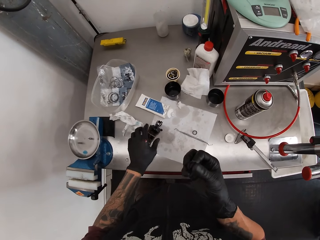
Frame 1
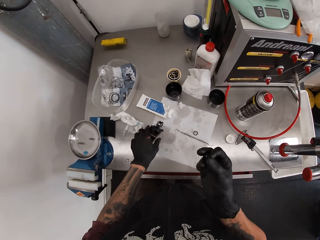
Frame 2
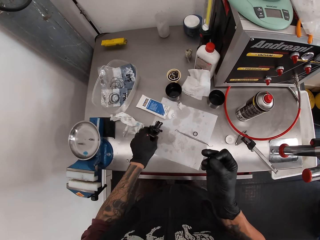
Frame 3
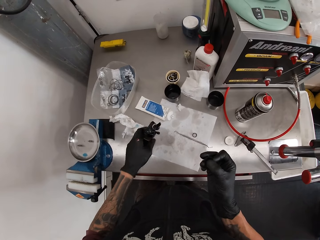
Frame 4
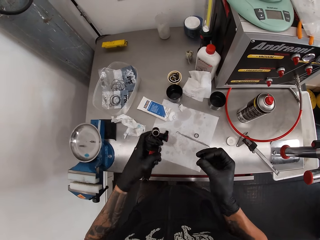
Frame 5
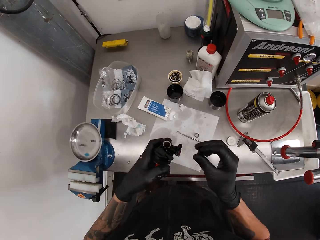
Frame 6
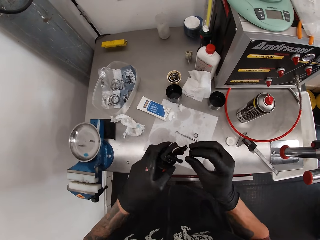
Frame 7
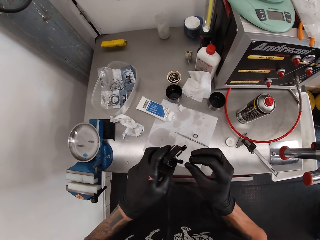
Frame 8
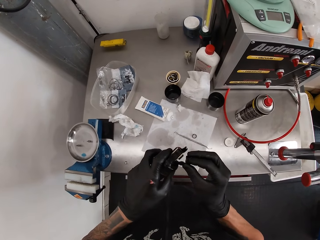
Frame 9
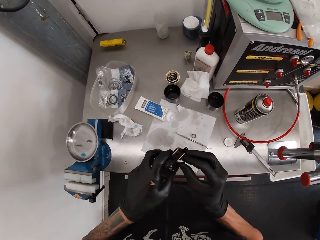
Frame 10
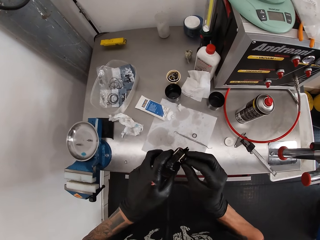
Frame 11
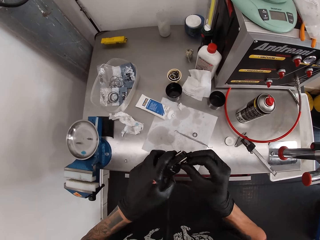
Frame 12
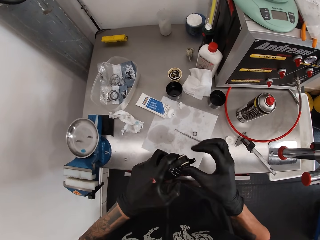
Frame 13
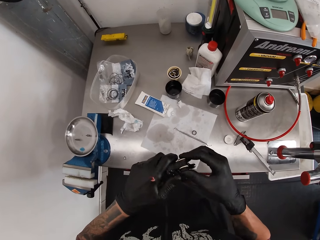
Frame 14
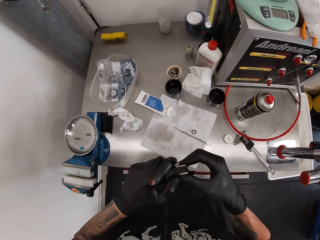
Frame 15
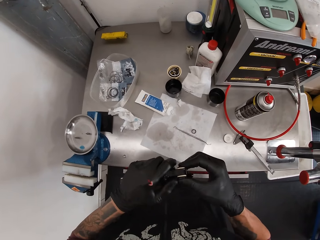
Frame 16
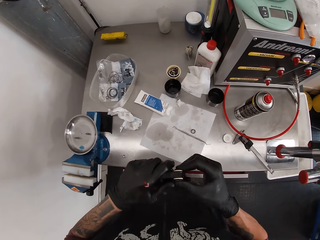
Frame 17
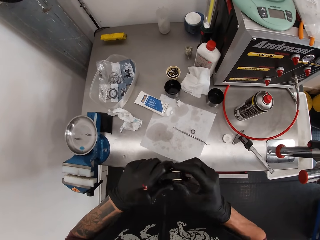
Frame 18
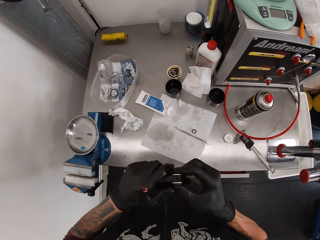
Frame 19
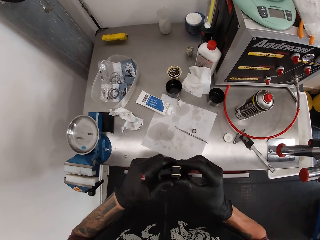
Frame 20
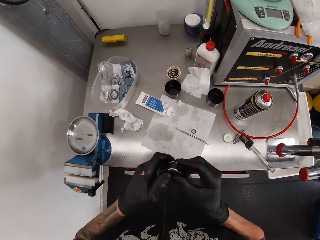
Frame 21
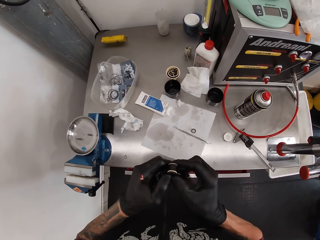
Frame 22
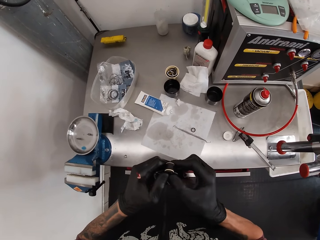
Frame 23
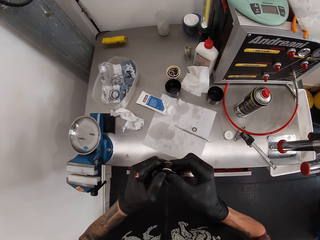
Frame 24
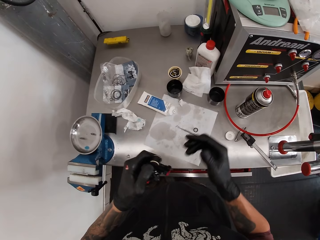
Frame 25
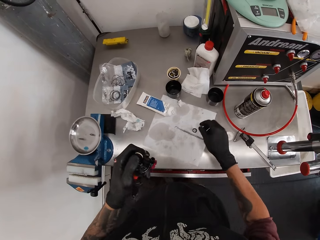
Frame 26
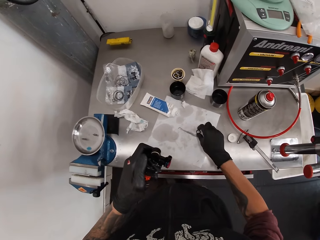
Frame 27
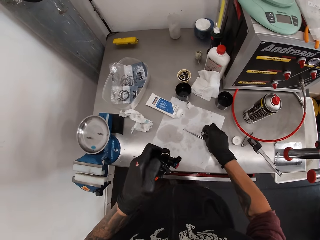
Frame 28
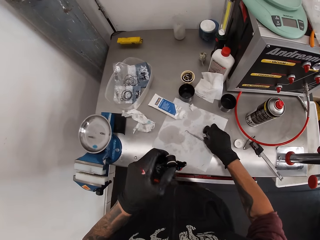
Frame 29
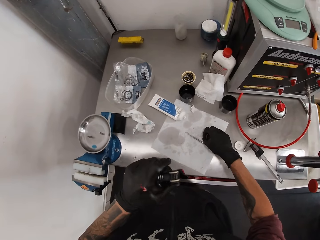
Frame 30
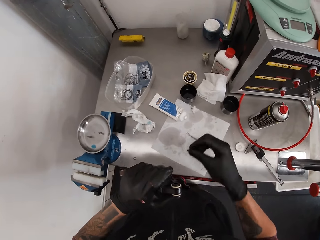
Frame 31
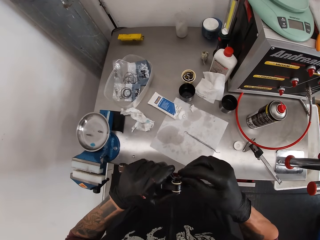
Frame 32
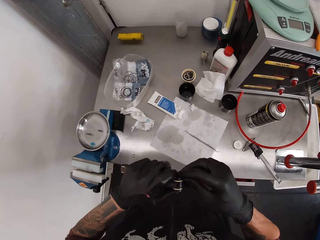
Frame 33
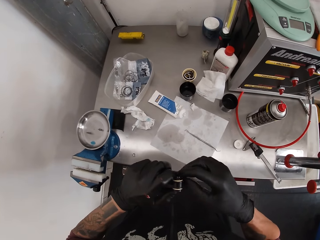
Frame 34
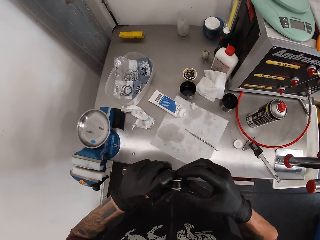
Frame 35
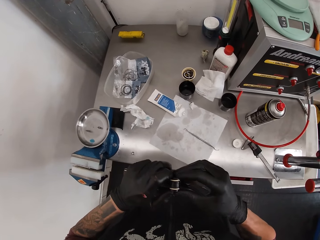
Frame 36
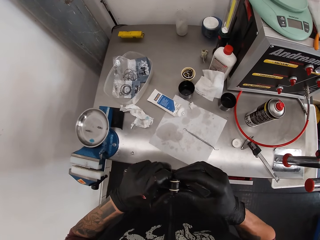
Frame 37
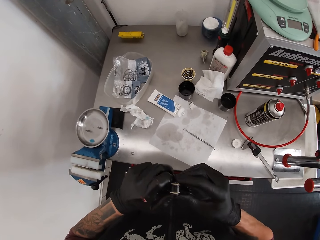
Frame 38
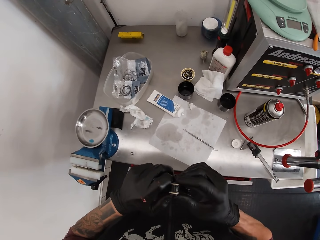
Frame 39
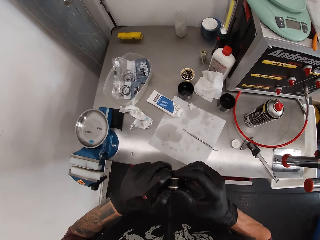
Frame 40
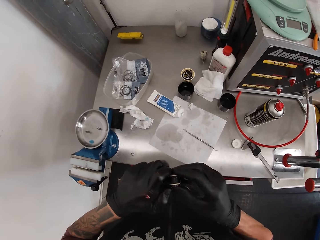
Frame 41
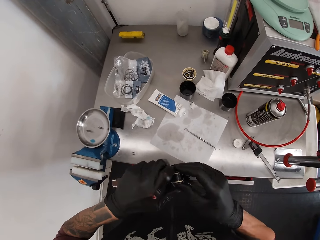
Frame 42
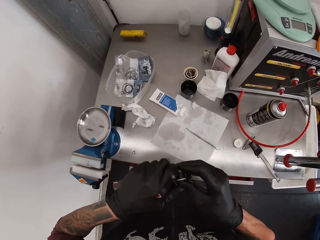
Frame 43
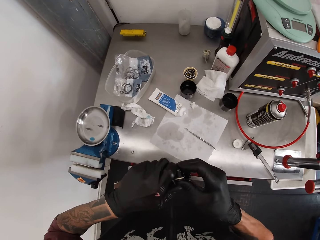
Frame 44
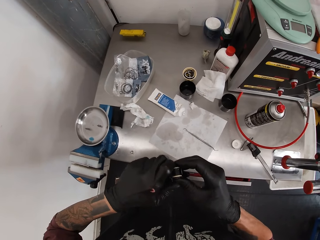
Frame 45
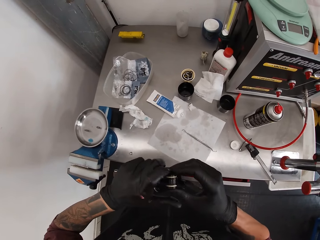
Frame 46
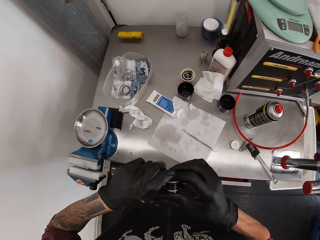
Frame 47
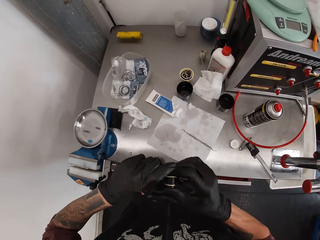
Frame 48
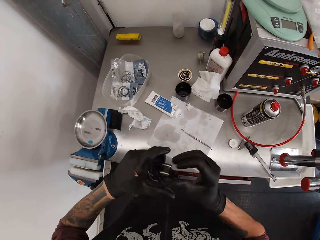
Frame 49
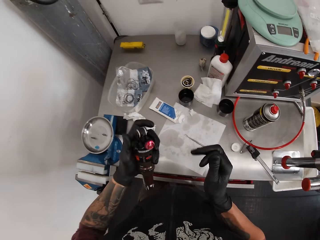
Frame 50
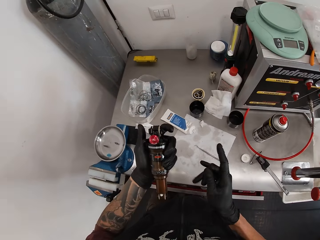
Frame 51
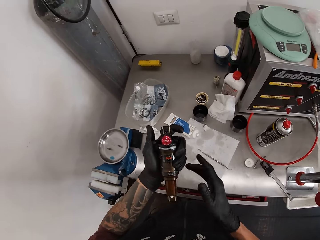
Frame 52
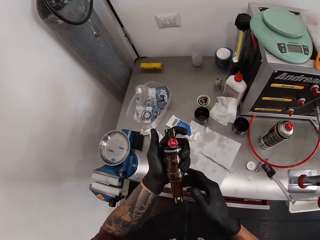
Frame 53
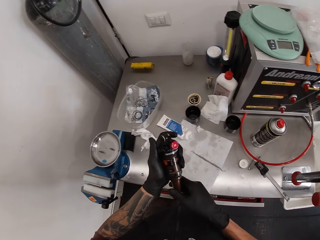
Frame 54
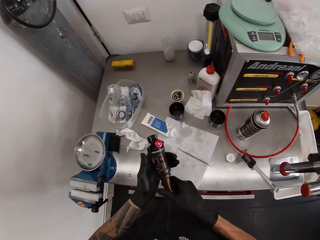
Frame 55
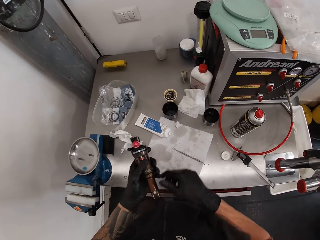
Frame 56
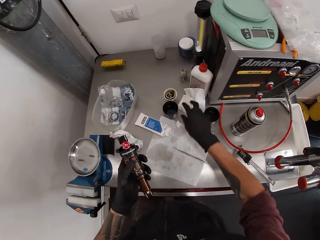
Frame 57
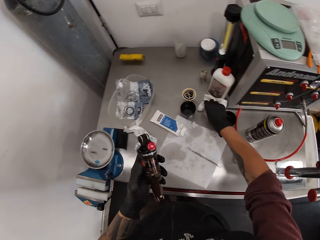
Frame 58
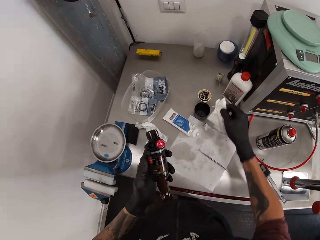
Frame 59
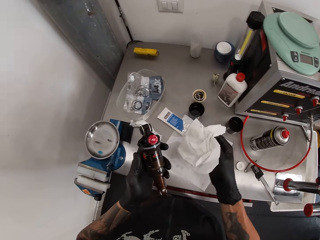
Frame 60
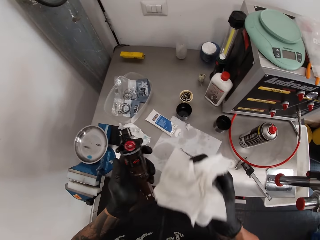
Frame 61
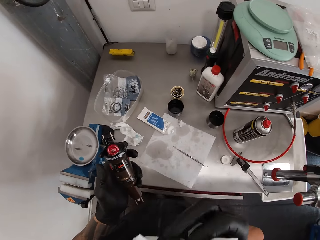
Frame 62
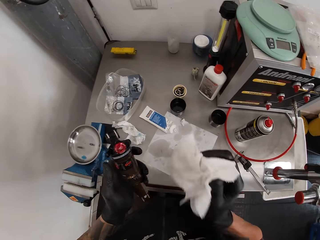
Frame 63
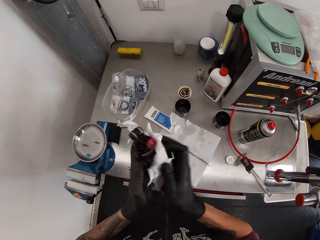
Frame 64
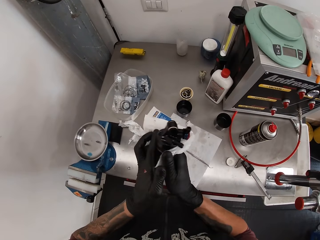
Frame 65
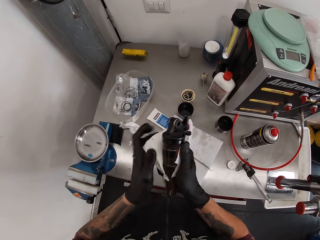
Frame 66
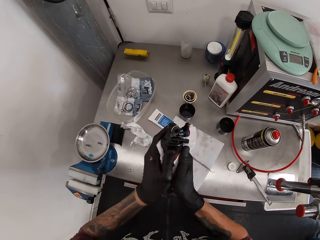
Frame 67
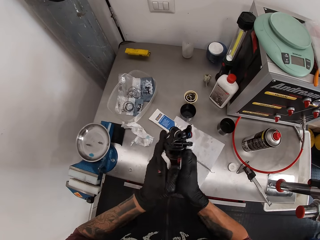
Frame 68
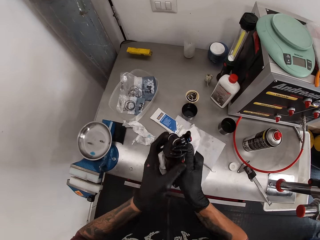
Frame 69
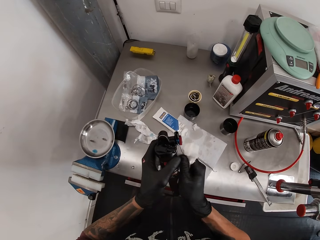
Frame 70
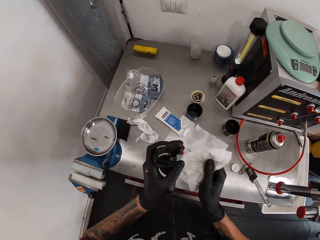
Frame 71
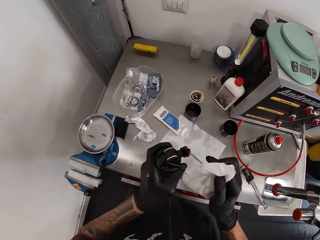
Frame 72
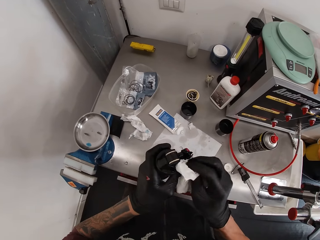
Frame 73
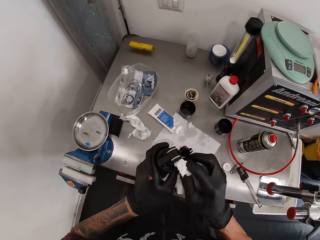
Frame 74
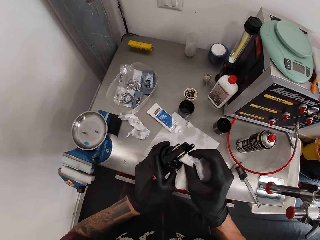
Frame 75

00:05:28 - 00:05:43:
The camera wearer drops the tissue on the slab with his left hand. He picks the fox float on the slab with his left hand. He places the round metal on something. He fixes the screw in his right hand on the fox float in his left hand. He picks a screw on the slab with his left hand. He places the round metal on something. He fixes the screw in his right hand on the fox float in his left hand. He holds the fox float in his left hand. He looks at something. He picks a tissue on the slab with his right hand. He wipes the fox float in his left hand with the tissue in his right hand.

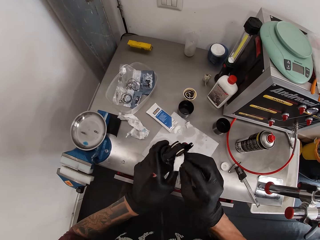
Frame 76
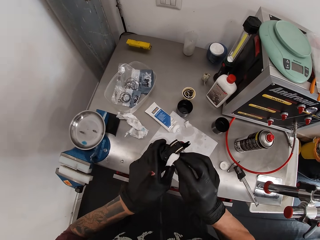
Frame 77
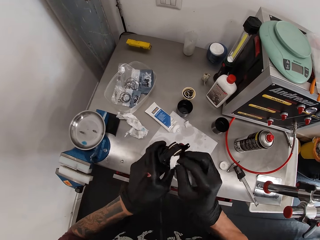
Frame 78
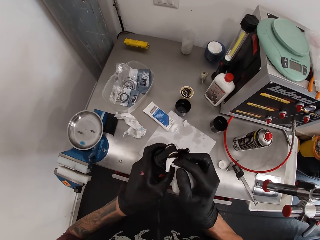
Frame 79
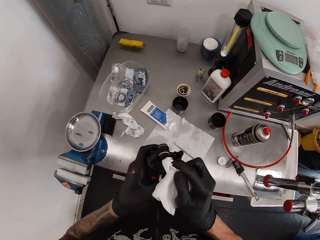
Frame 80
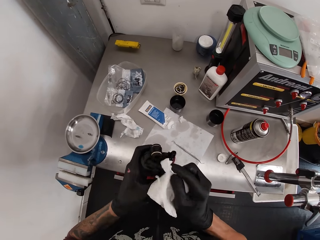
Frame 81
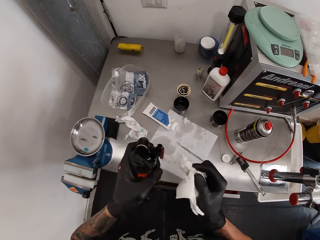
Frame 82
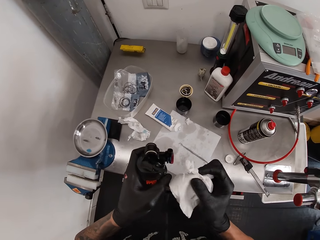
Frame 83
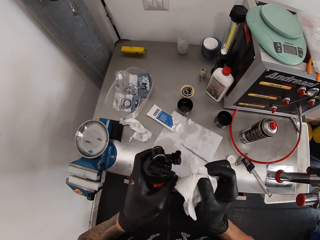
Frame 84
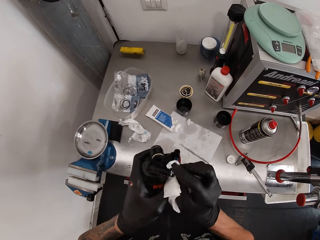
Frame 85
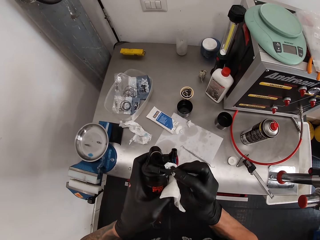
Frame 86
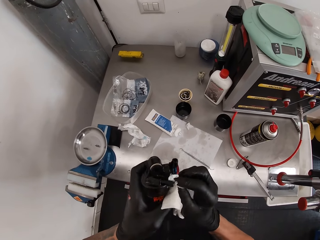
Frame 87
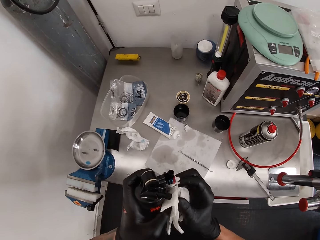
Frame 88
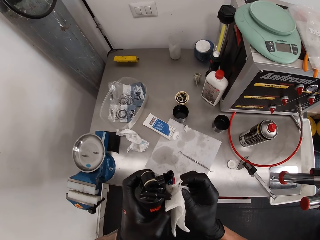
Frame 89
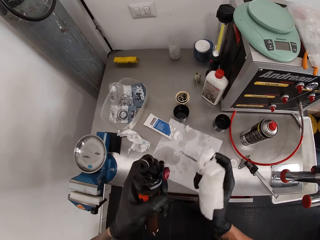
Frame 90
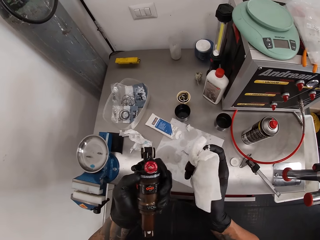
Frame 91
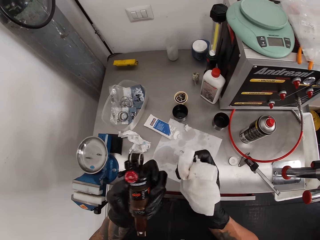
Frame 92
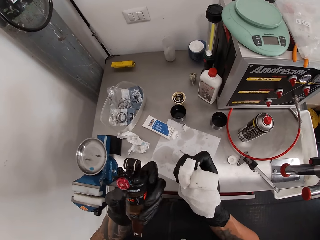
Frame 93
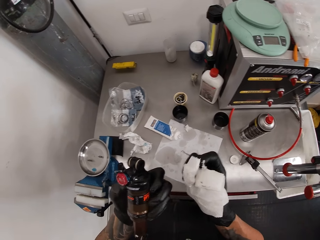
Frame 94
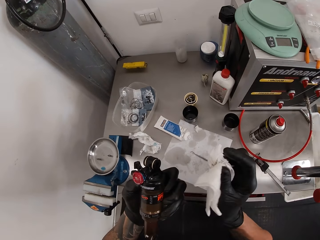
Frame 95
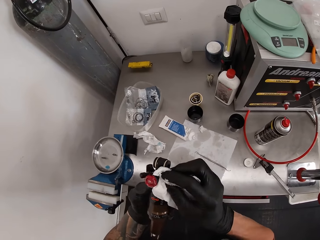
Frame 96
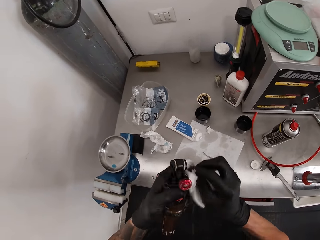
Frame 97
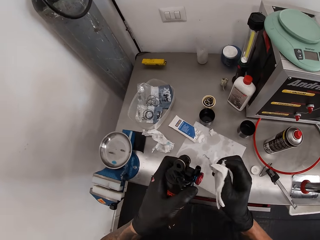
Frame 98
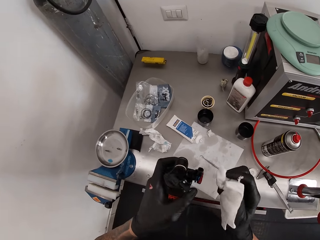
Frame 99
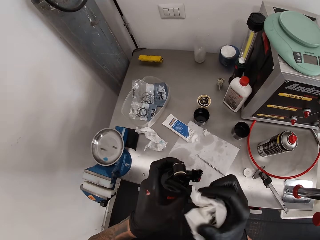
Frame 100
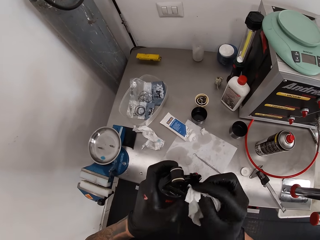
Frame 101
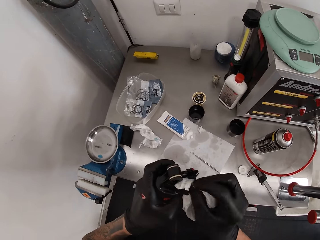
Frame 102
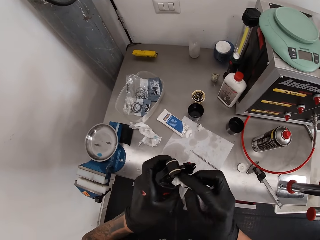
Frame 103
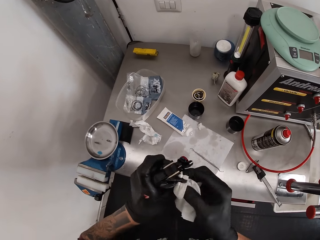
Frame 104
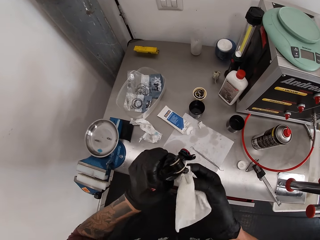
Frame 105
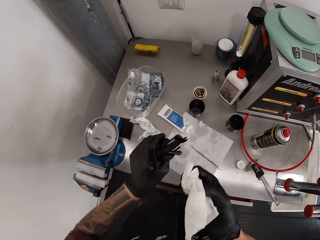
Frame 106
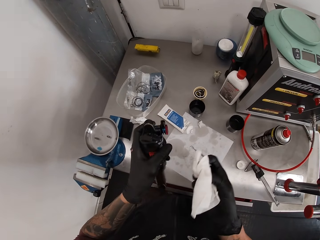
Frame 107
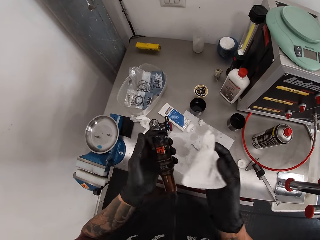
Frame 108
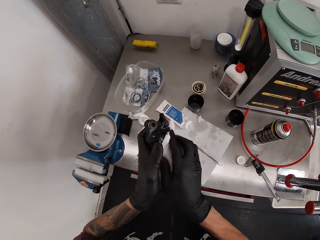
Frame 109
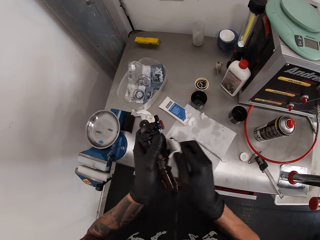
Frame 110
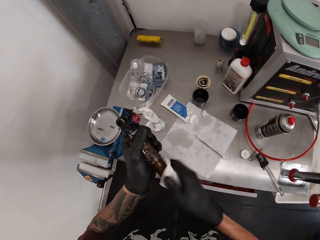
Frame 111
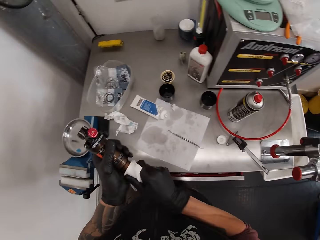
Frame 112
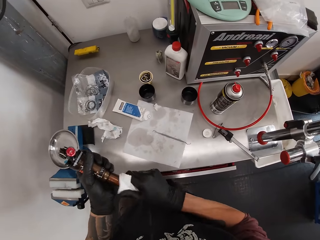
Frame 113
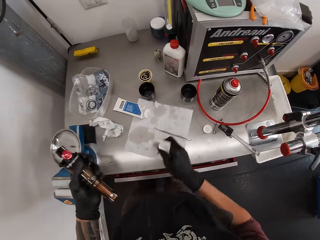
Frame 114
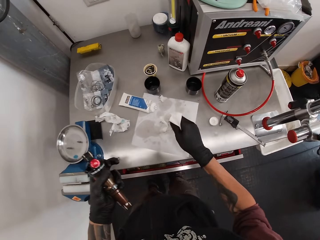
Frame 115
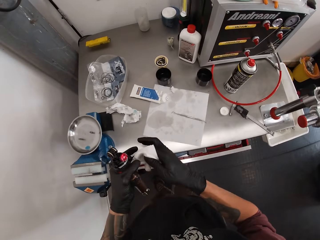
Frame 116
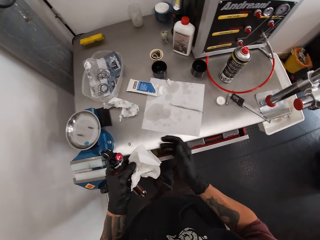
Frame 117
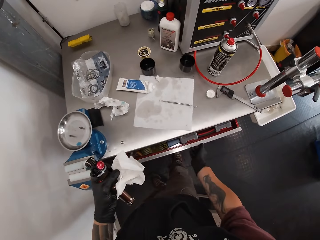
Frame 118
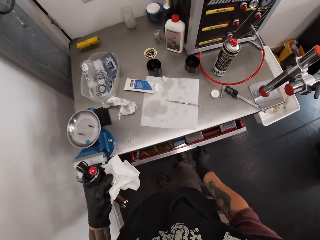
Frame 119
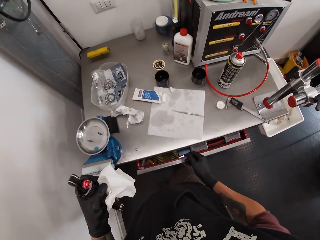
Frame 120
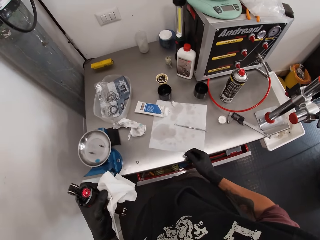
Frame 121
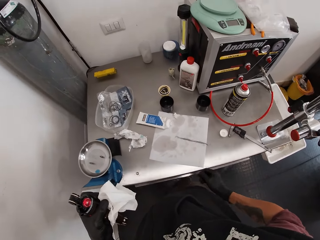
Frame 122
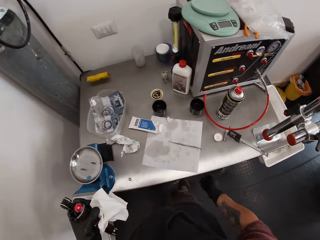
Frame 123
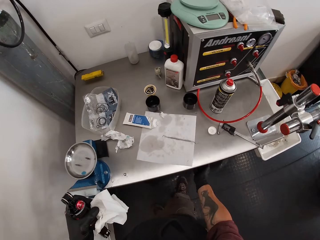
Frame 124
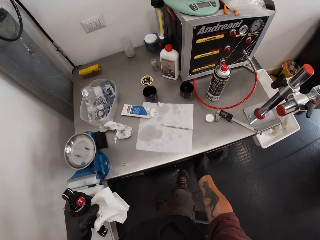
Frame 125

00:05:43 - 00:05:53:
The camera wearer passes the tissue from his right hand to his left hand. He opens the cabinet with his right hand.
